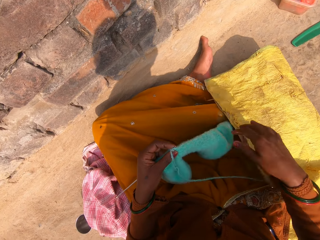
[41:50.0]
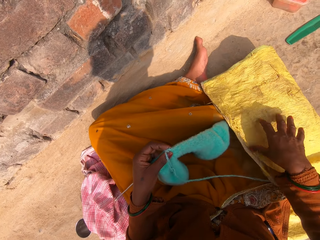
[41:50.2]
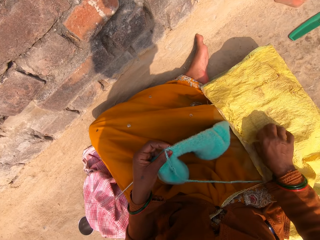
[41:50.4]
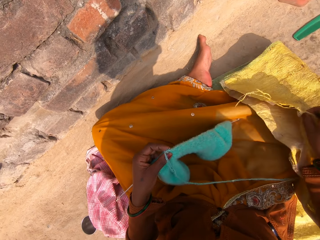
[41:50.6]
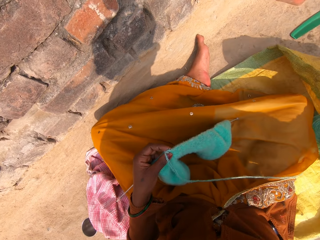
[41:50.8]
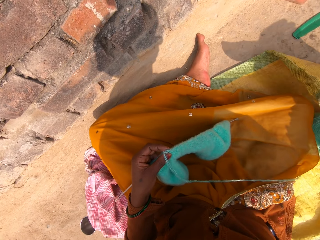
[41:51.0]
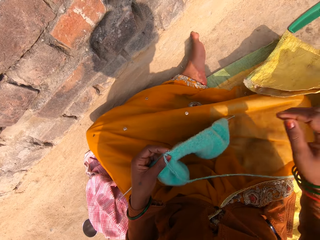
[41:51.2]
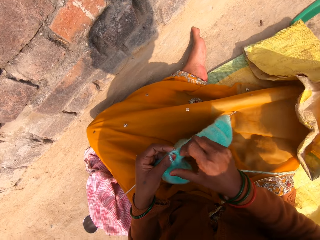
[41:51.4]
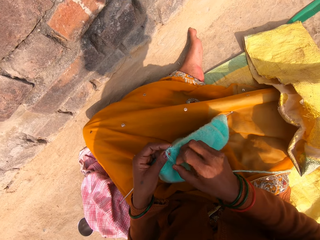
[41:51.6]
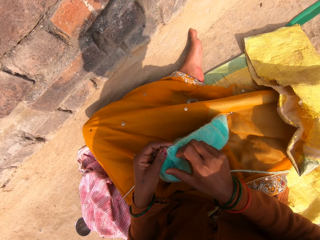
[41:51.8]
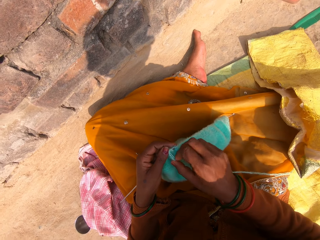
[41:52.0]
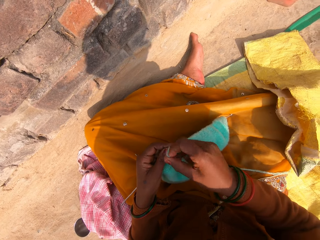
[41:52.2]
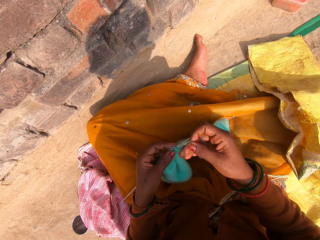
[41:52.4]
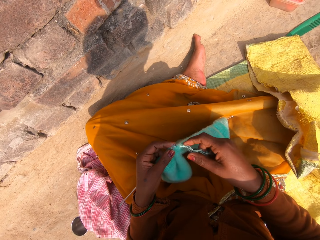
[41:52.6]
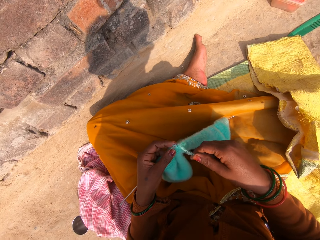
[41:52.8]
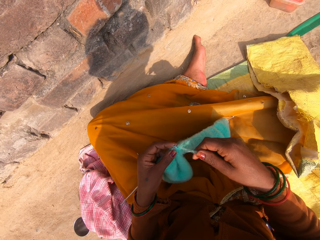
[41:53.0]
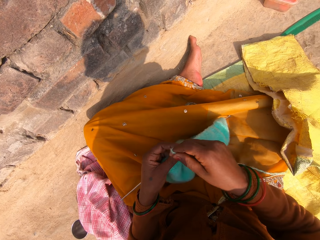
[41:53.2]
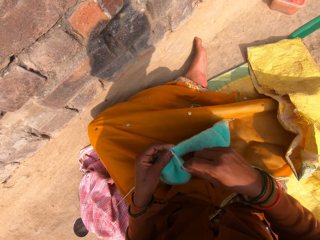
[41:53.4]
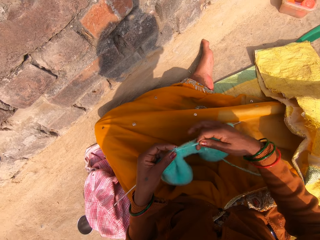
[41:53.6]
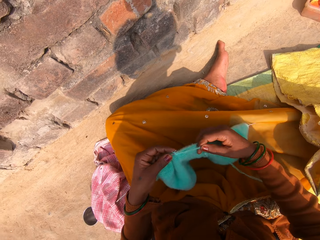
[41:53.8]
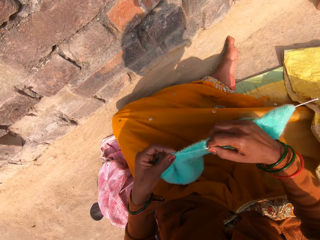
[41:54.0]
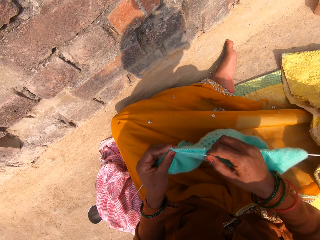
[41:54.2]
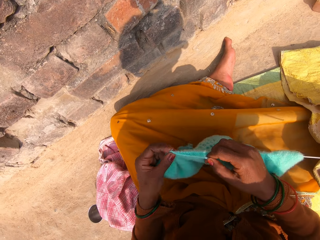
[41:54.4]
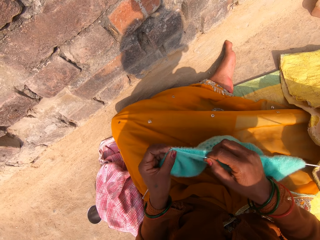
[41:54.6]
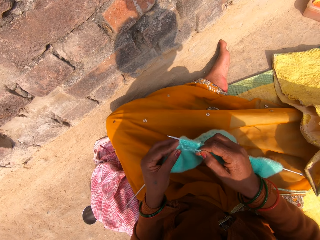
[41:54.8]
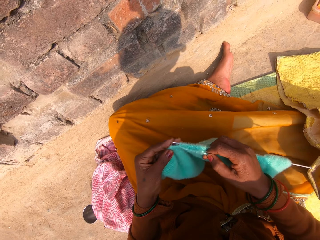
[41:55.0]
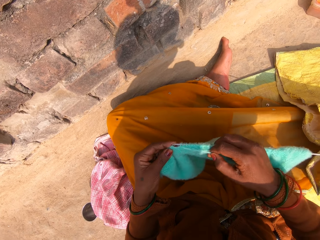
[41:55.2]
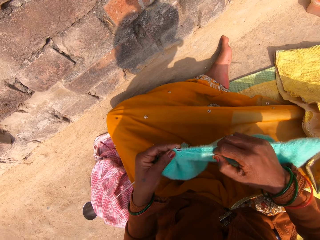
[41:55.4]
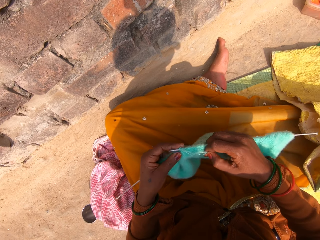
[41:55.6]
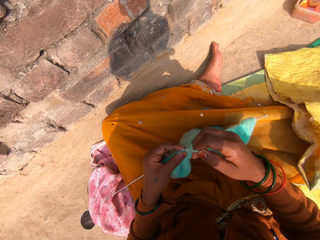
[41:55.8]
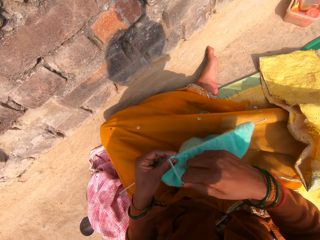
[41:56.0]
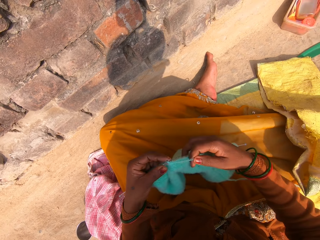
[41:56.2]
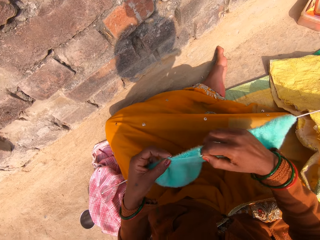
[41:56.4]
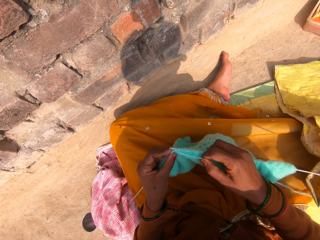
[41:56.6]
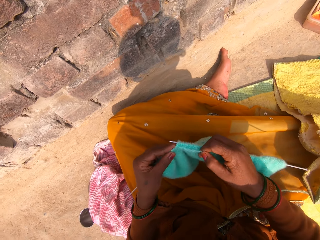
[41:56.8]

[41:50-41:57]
The camera wearer pushes the sack away from her lap. She opens the sack bag with her right hand. She continues knitting the fabric with the wool and the knitting pins.

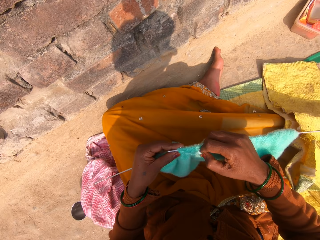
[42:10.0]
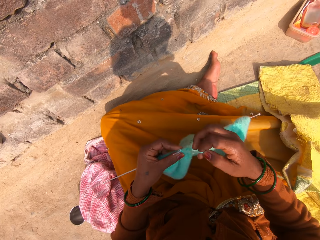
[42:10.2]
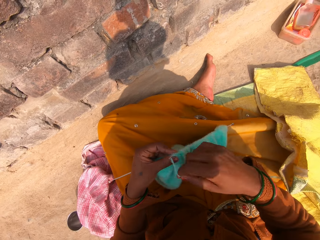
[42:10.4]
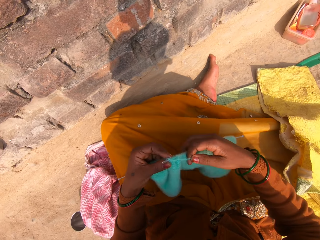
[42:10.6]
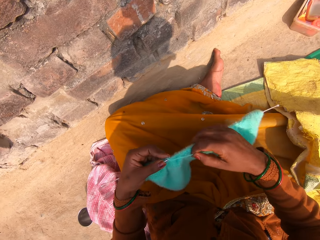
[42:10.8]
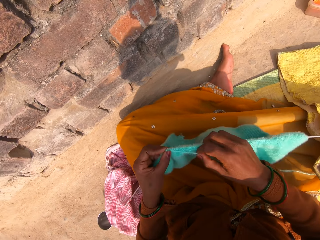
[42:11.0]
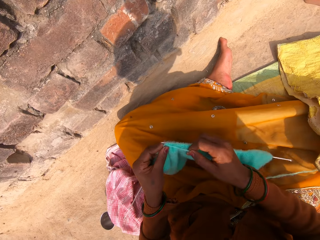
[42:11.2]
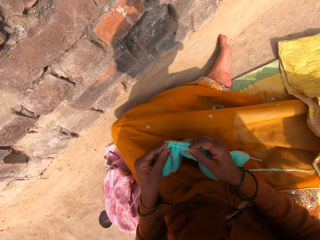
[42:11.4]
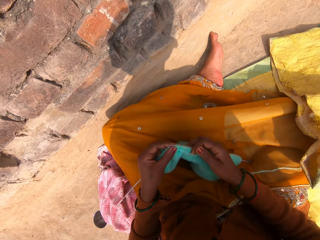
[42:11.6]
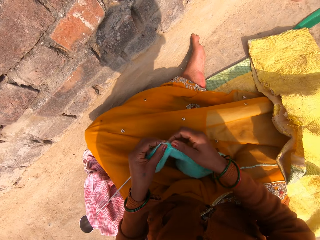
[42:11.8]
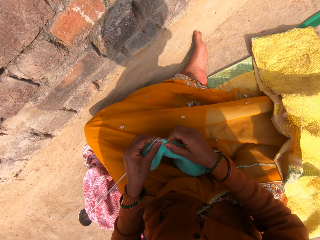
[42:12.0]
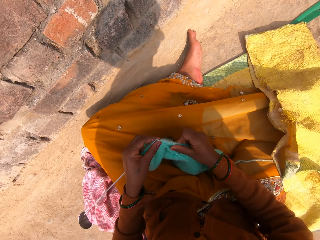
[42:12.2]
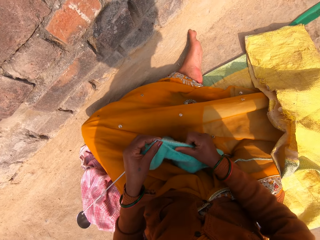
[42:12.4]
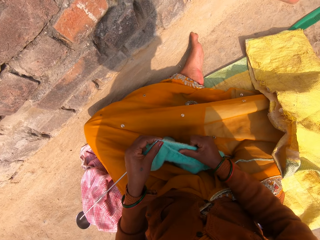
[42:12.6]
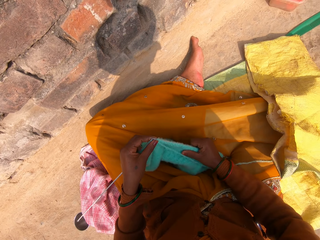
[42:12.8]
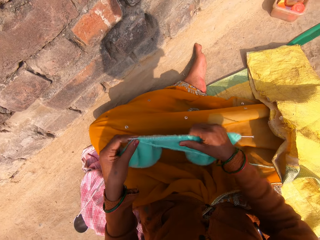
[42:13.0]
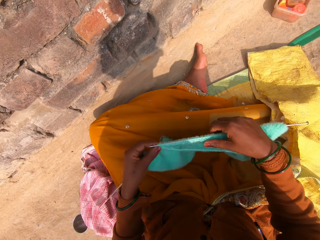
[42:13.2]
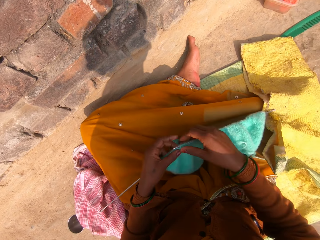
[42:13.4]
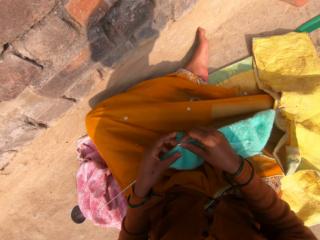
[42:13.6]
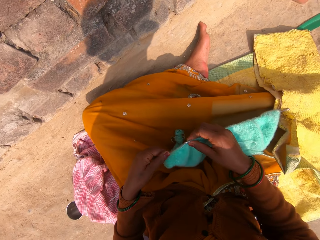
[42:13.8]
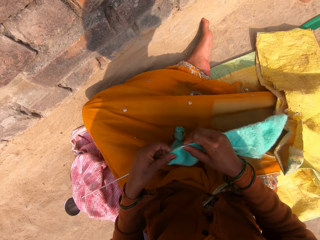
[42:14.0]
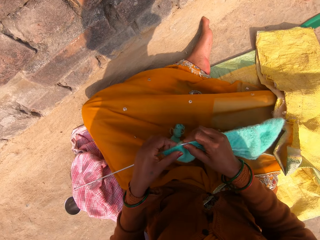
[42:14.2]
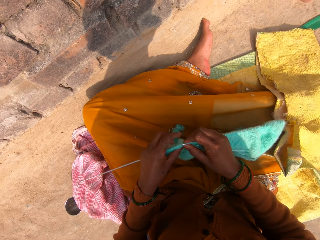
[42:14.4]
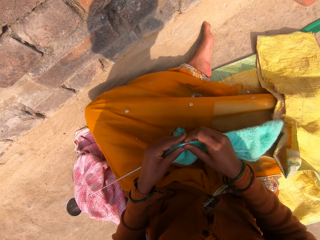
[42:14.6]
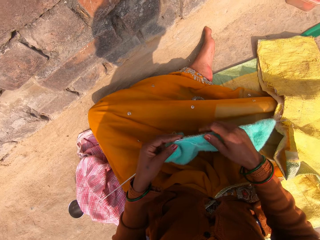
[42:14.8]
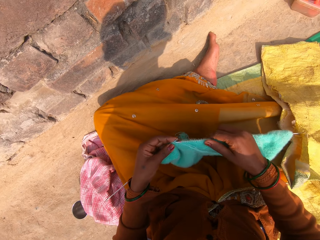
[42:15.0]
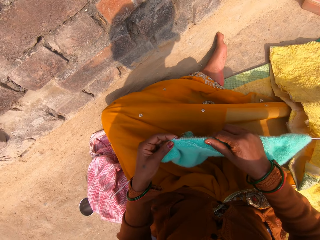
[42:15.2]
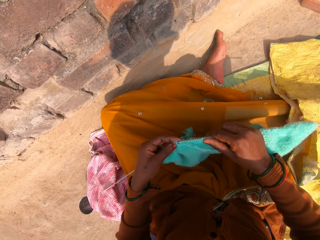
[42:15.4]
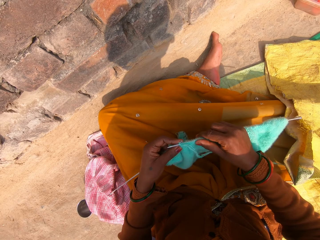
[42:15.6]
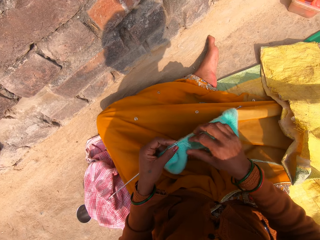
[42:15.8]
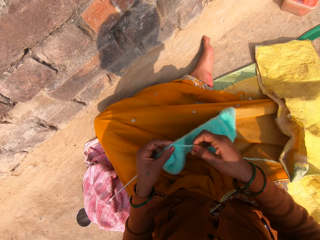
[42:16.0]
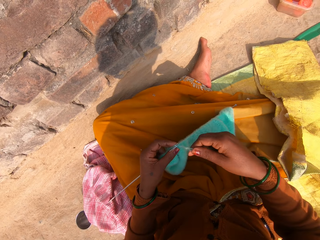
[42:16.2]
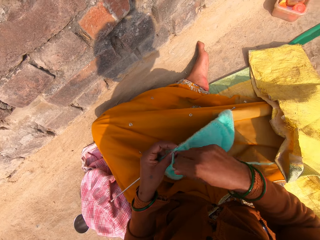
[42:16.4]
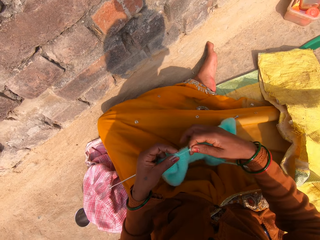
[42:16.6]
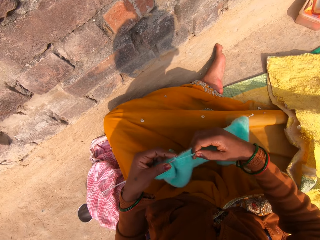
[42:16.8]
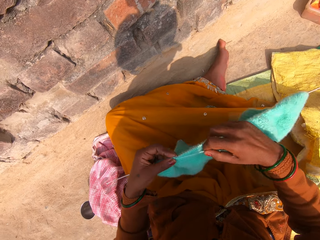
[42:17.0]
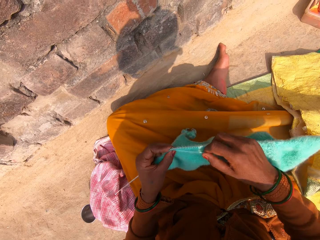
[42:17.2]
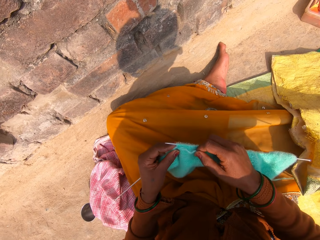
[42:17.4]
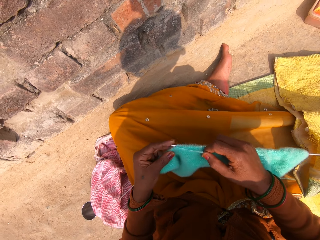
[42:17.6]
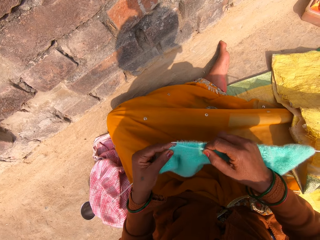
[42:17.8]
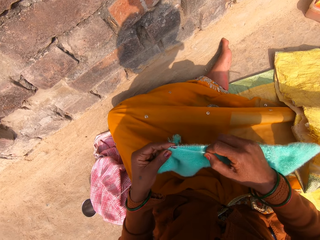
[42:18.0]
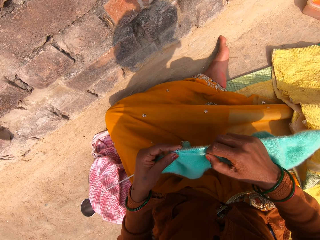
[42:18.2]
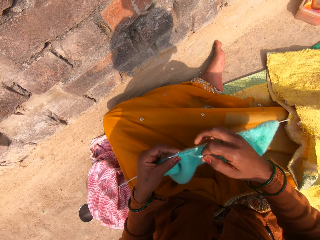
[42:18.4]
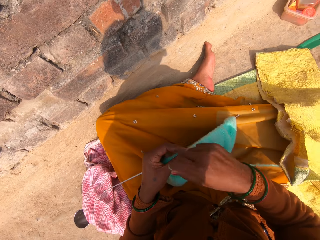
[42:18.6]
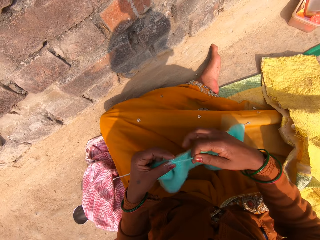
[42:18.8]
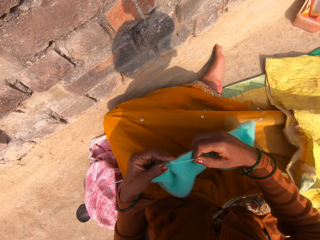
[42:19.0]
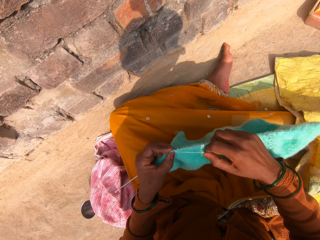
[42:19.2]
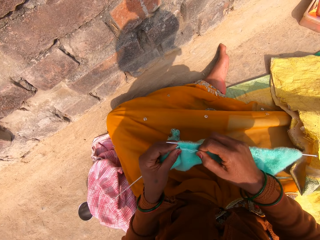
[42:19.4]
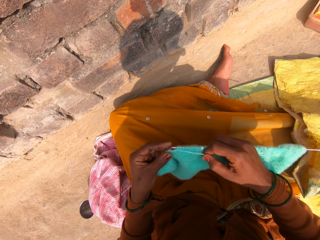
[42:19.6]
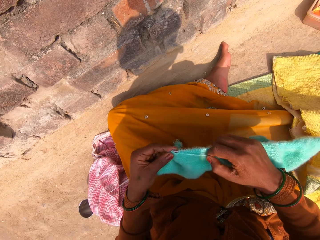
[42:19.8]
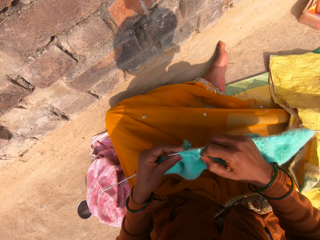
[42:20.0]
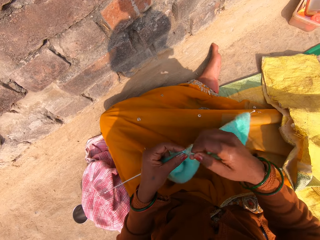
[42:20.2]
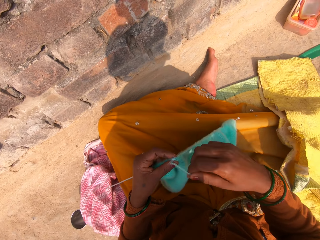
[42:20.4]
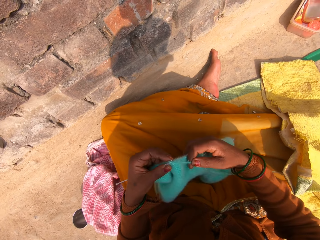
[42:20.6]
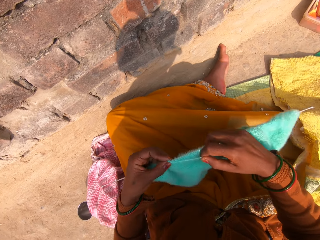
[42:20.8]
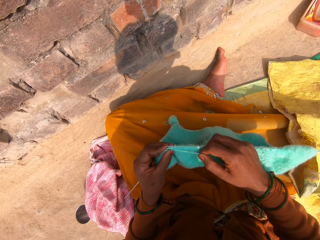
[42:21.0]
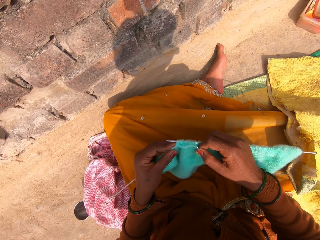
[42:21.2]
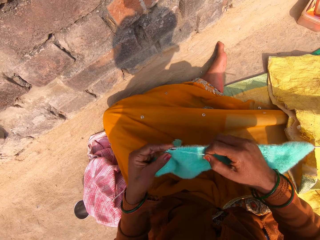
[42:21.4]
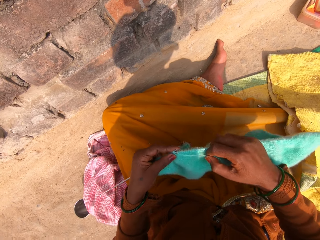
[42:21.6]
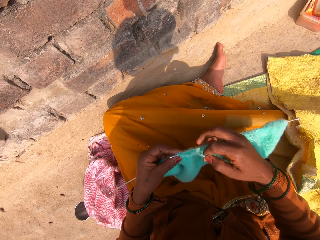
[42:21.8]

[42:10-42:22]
The camera wearer adjusts the knitted wool on the knitting pin with her right hand. She adjusts the knitted wool on a knitting pin with her left hand. She puts the knitting pin through the knitted wool with her right hand. She continues knitting with the wool and the knitting pins.

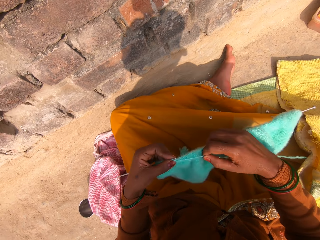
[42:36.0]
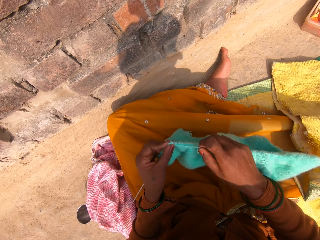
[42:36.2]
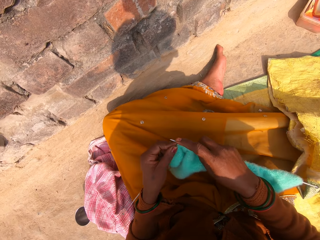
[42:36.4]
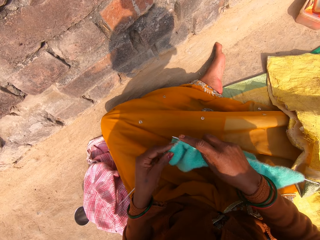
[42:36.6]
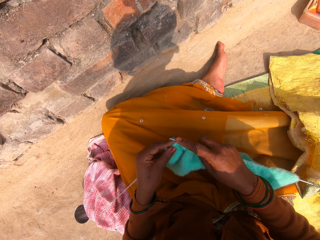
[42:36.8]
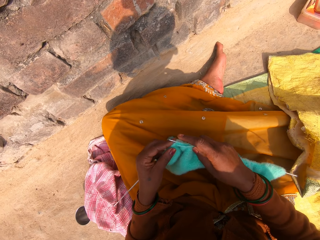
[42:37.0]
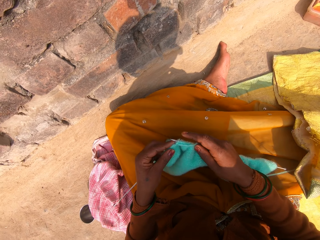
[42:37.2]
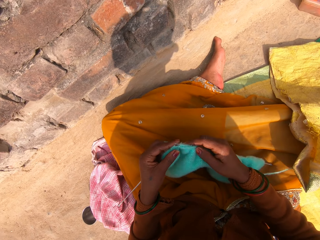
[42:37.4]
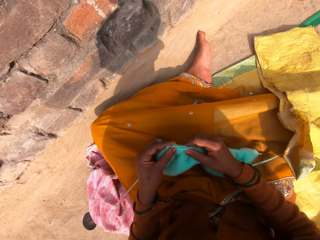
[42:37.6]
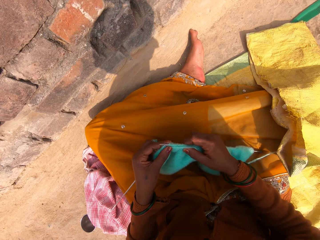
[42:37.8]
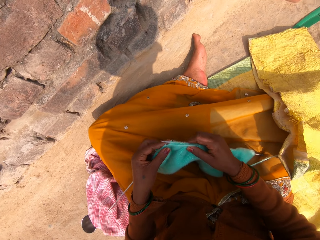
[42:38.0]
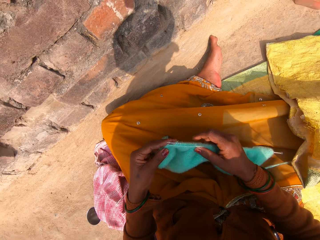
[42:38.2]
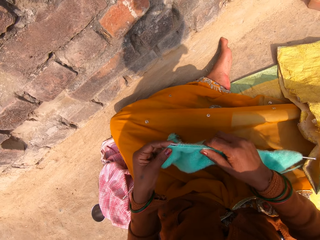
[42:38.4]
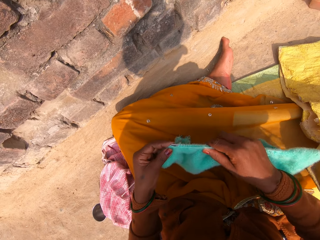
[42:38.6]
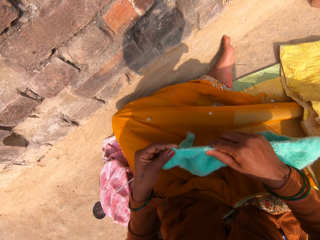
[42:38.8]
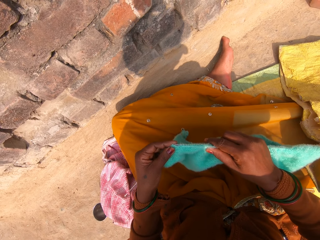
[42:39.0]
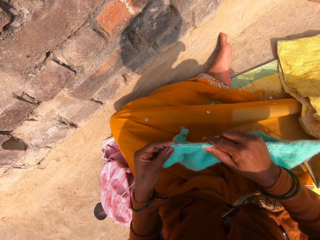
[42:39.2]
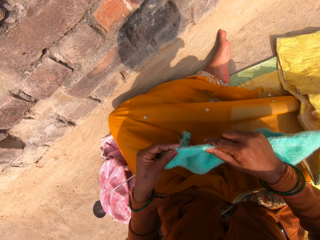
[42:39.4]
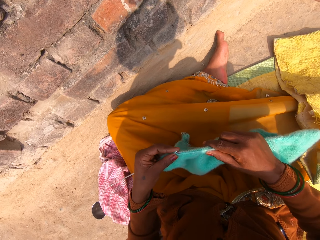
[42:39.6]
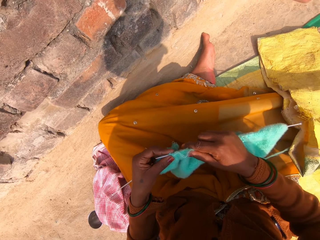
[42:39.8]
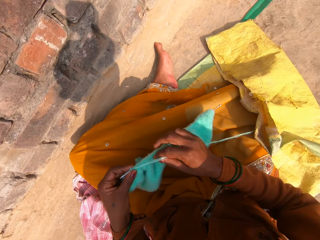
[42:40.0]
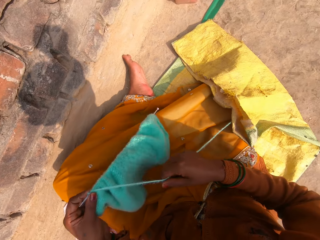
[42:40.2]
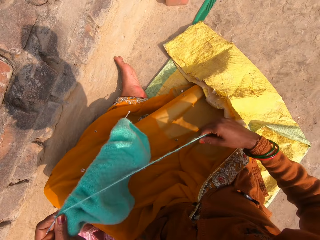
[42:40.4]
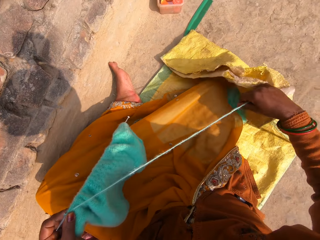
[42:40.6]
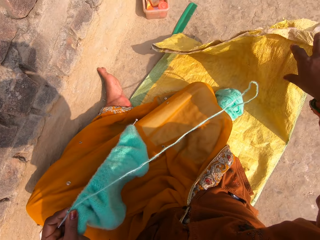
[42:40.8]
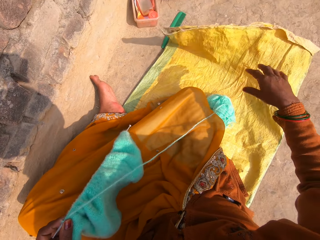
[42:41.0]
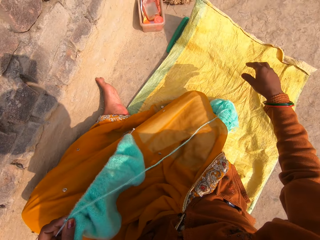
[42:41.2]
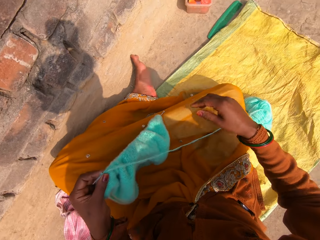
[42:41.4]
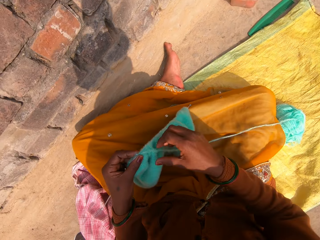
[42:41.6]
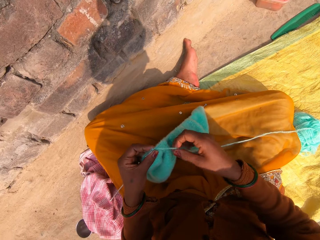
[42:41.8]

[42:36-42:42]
The camera wearer adjusts the knitted wool on a knitting pin with her right hand. She puts the knitting pin through the knitted wool with her right hand. She stretches the wool with her right hand. She opens the sack bag with her right hand.
